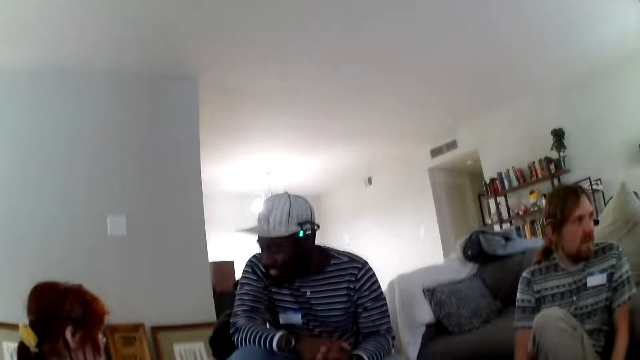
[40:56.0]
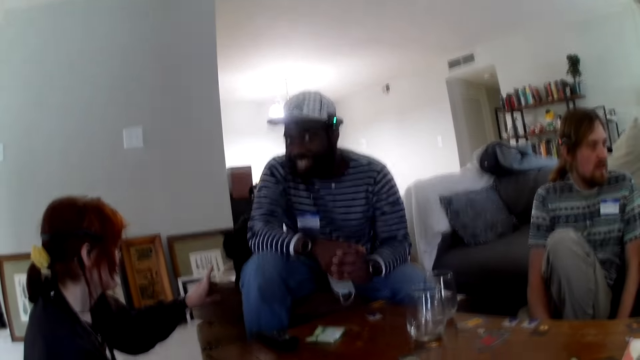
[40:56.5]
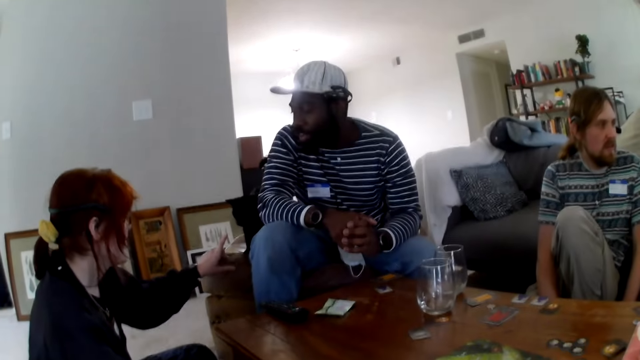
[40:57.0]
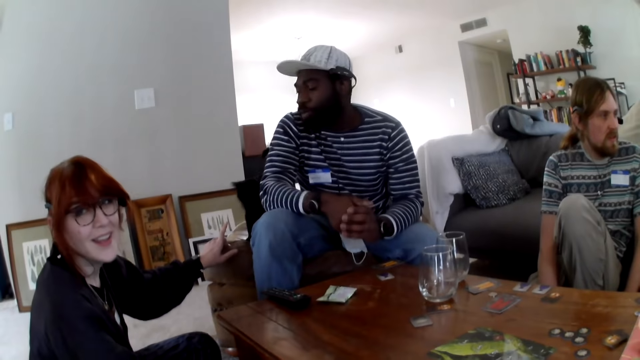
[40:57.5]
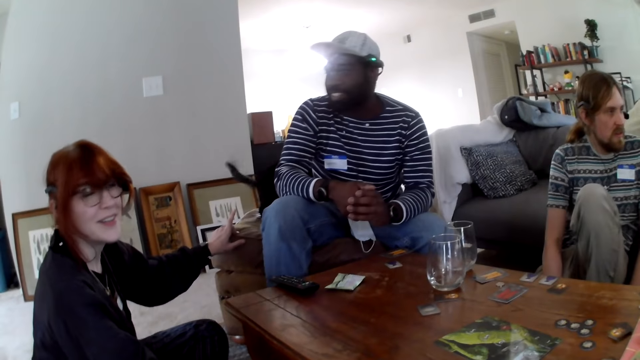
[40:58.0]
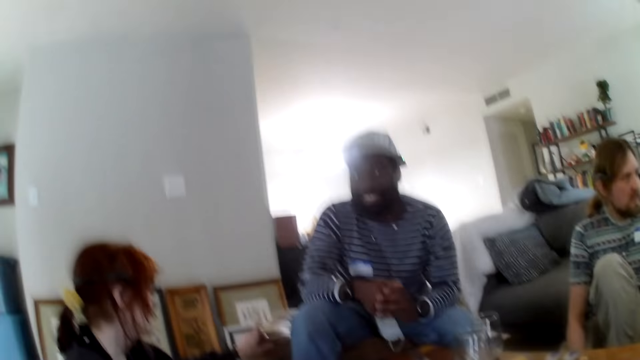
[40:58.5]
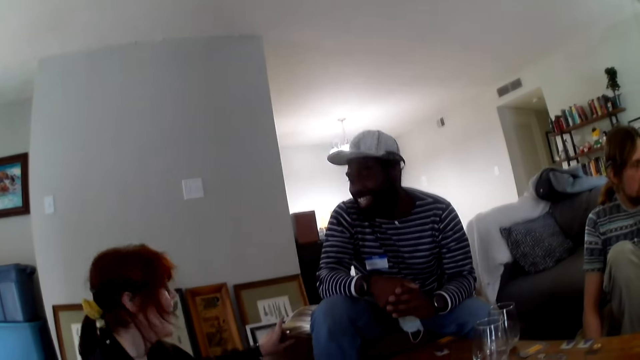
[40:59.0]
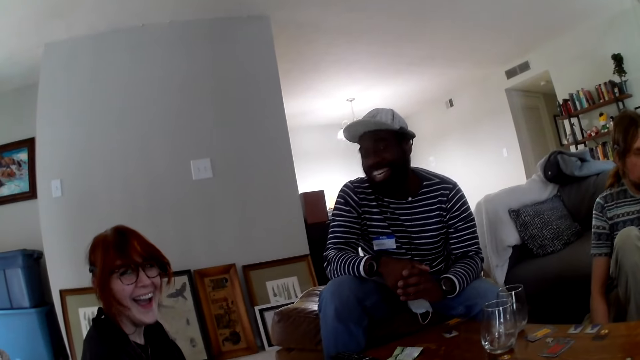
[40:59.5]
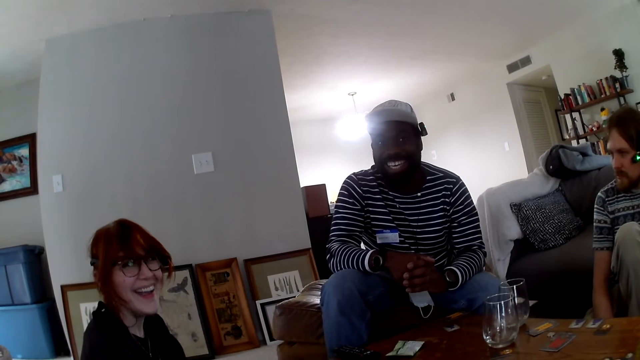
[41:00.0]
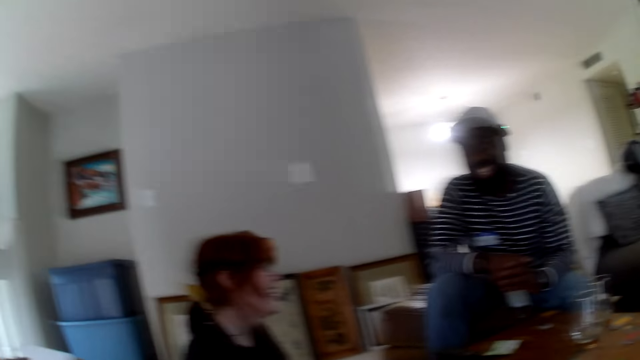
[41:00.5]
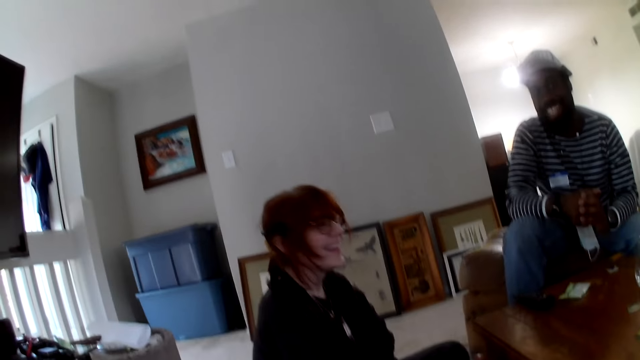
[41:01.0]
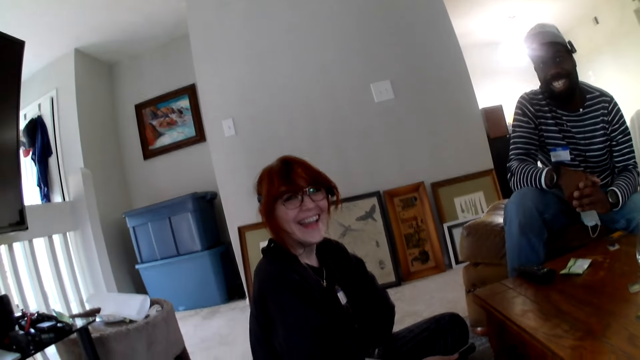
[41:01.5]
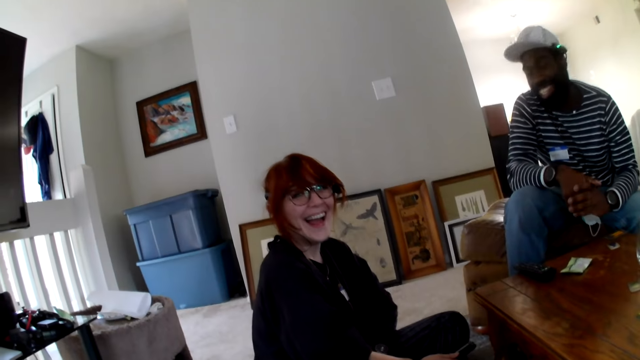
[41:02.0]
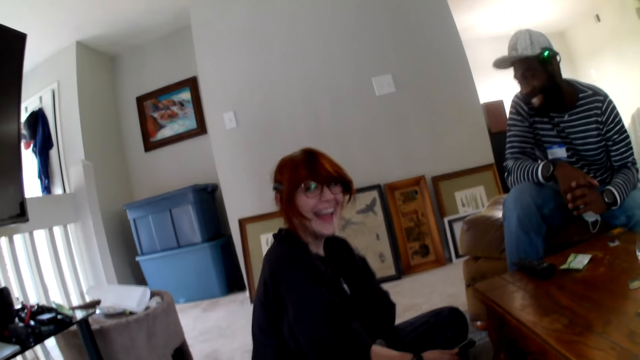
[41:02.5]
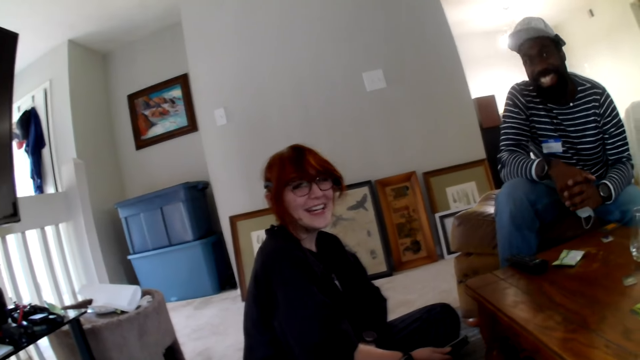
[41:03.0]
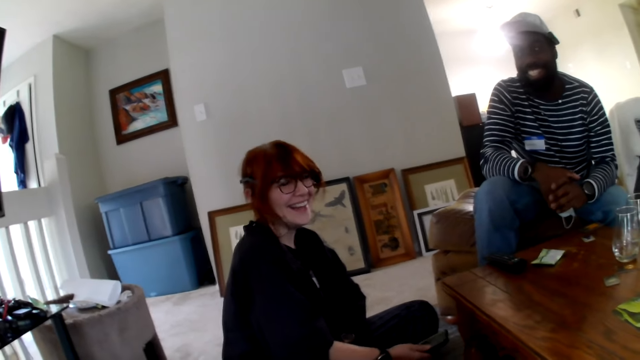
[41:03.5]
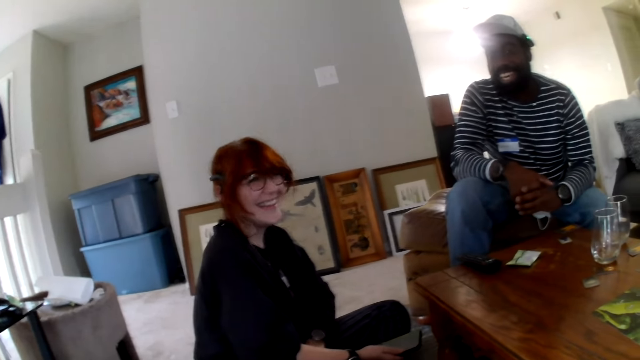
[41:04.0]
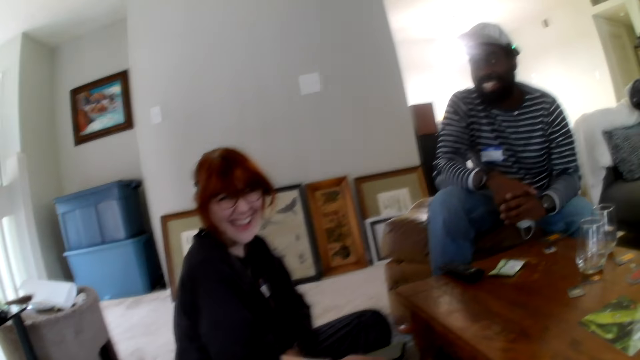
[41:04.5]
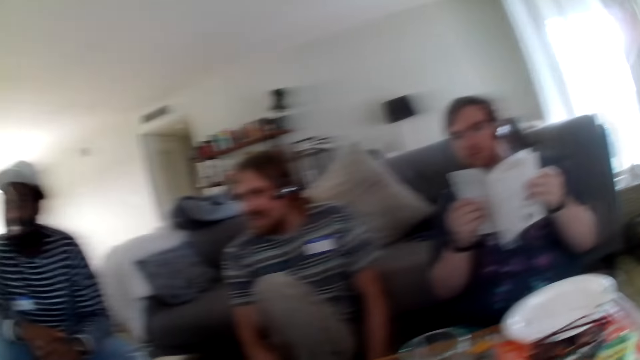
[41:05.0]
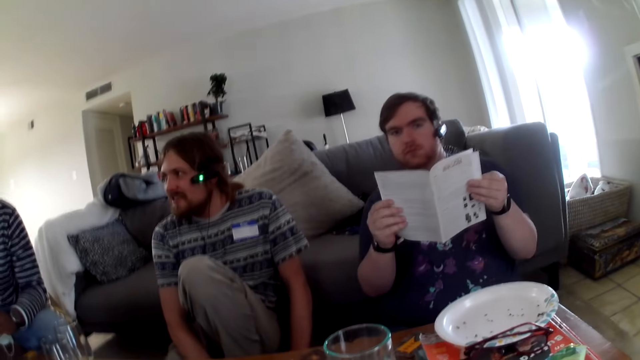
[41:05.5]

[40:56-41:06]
A person talks to another person. The camera wearer talks. The other person talks to the first person and laughs. The first person laughs. The camera wearer talks.

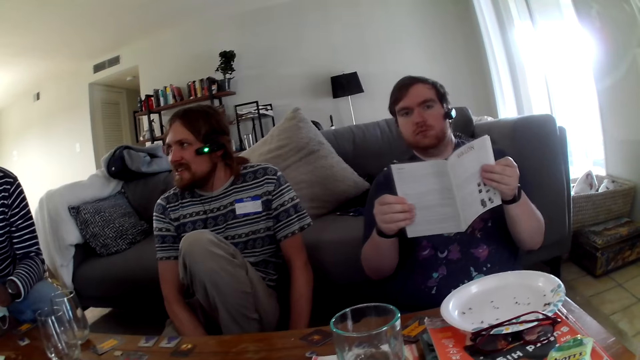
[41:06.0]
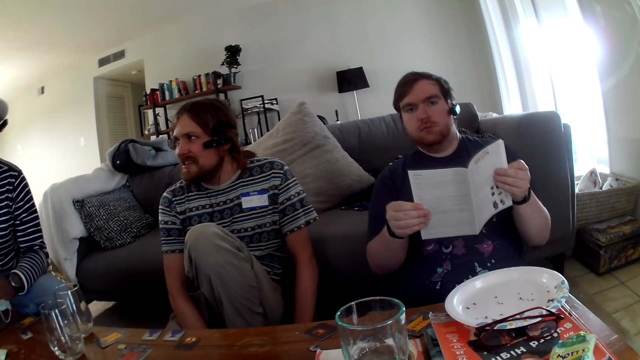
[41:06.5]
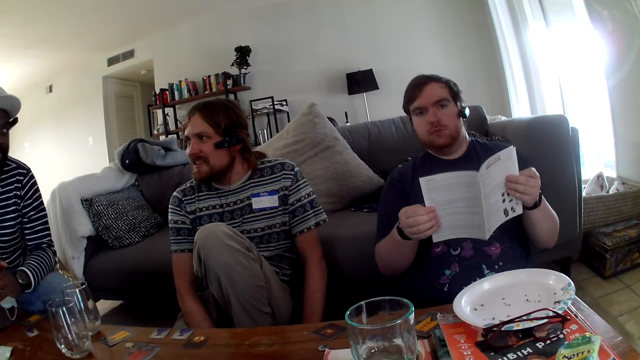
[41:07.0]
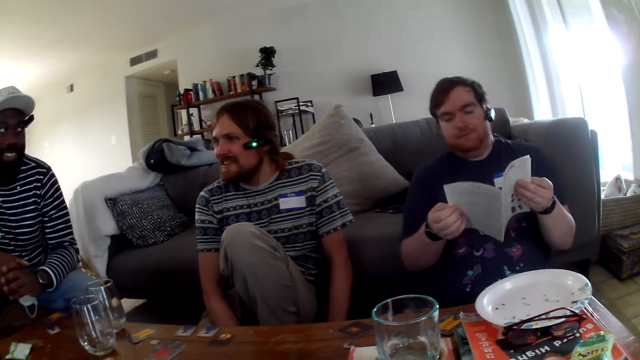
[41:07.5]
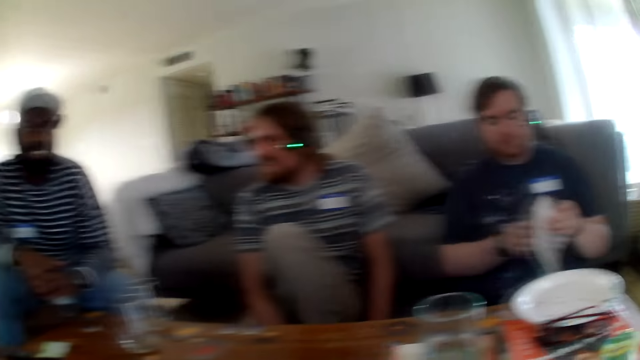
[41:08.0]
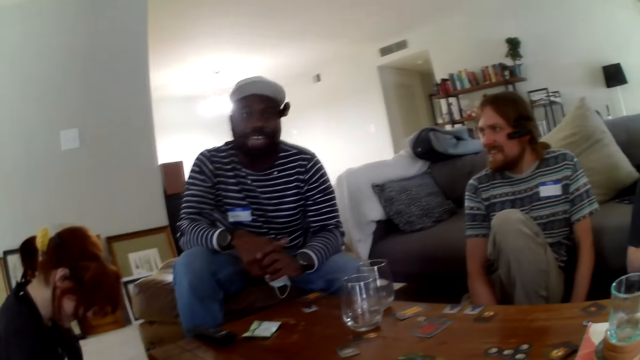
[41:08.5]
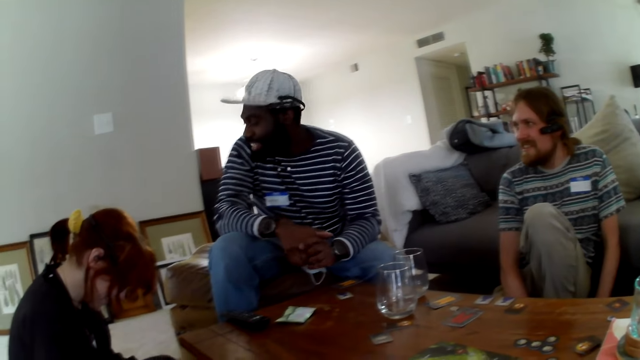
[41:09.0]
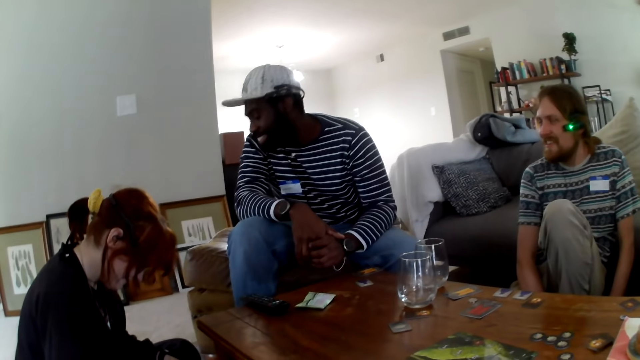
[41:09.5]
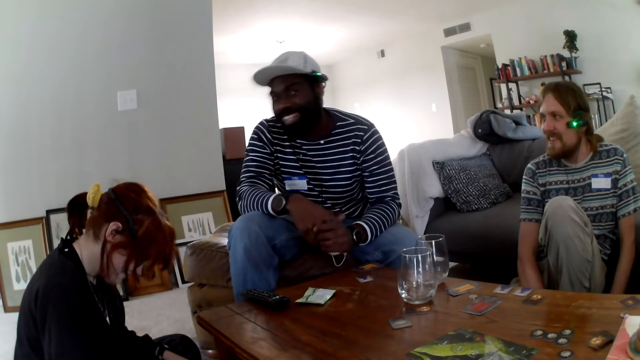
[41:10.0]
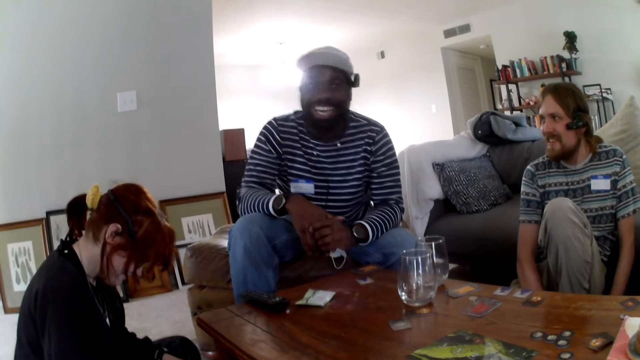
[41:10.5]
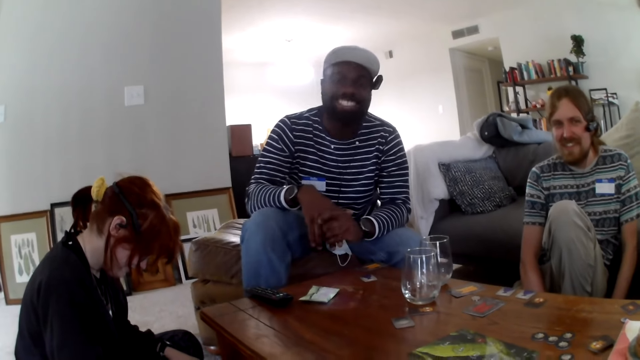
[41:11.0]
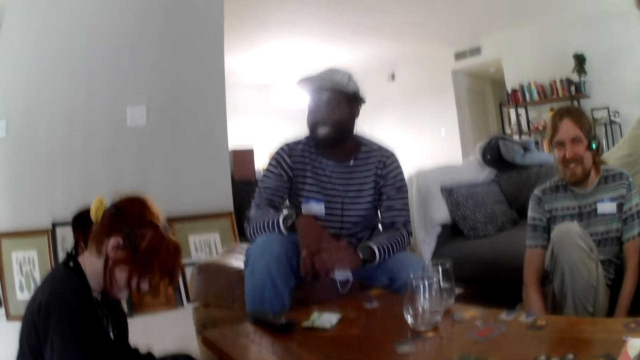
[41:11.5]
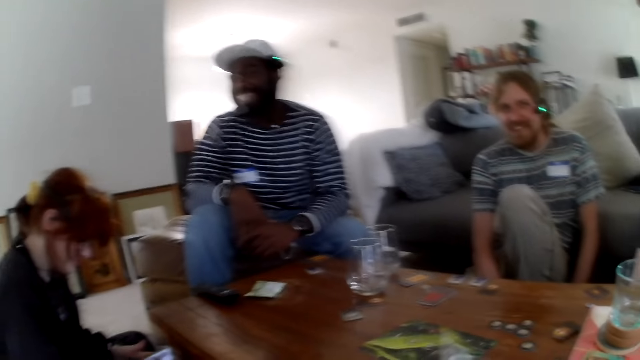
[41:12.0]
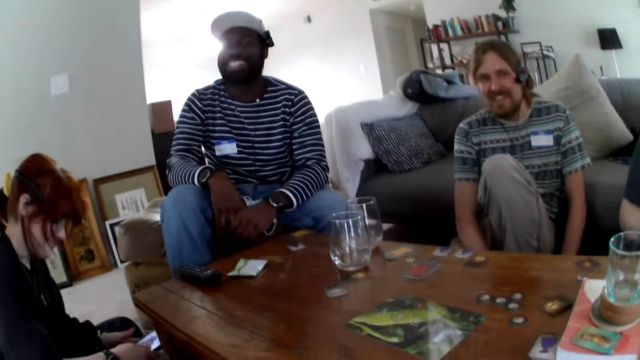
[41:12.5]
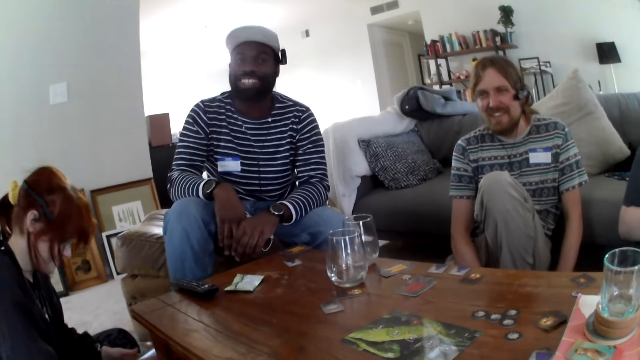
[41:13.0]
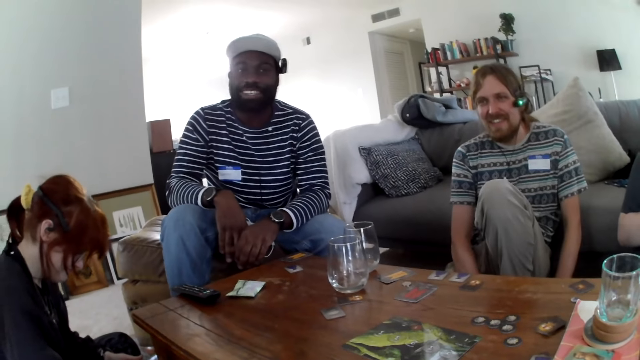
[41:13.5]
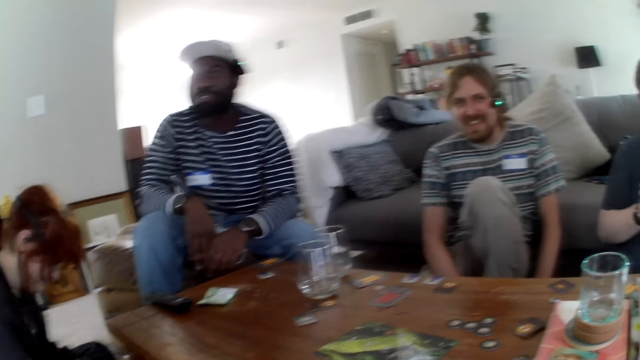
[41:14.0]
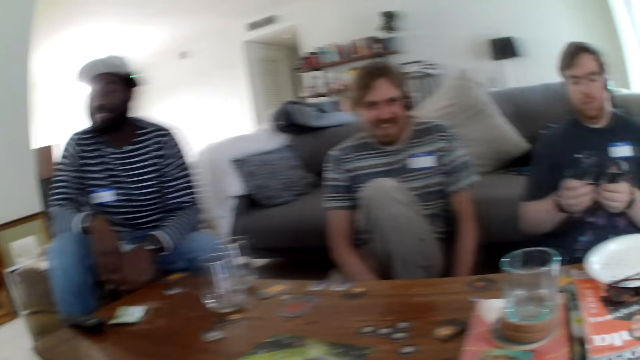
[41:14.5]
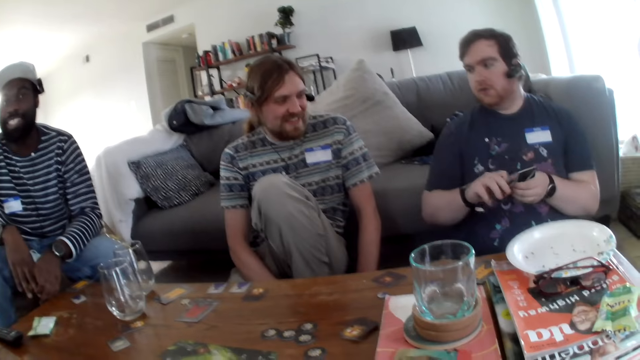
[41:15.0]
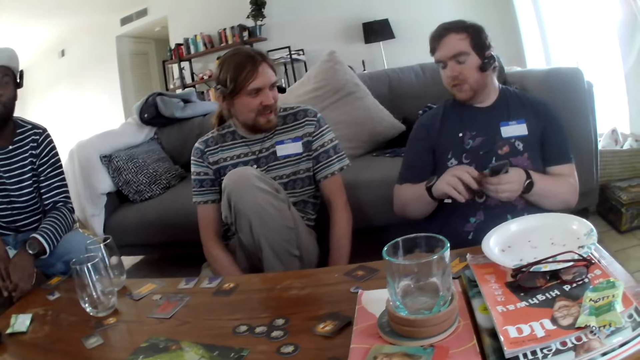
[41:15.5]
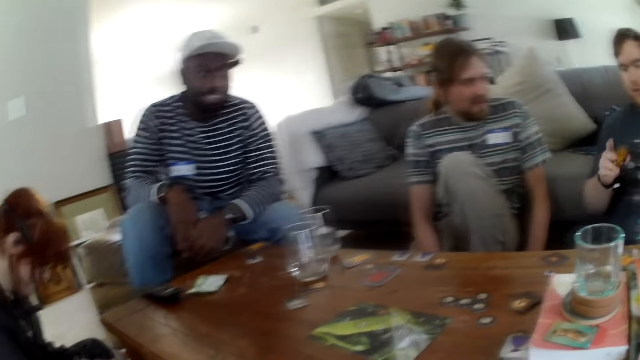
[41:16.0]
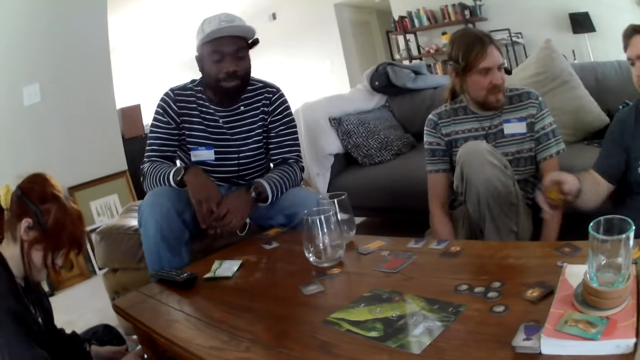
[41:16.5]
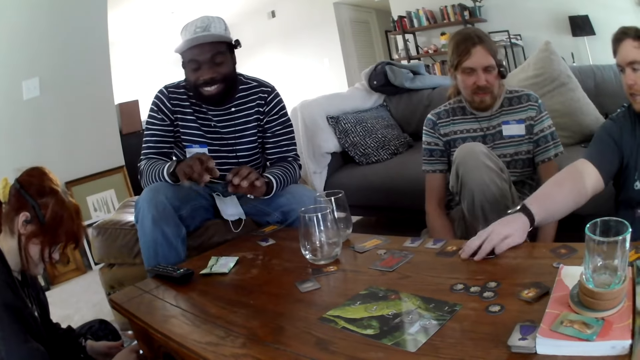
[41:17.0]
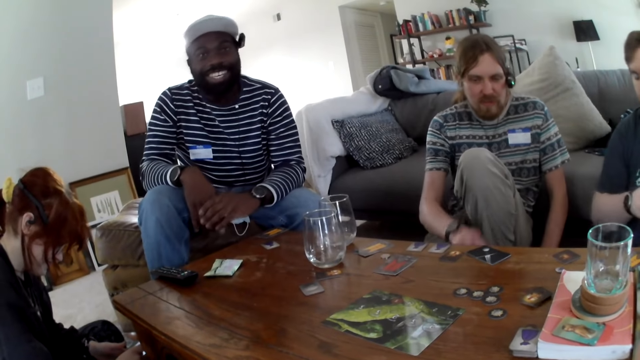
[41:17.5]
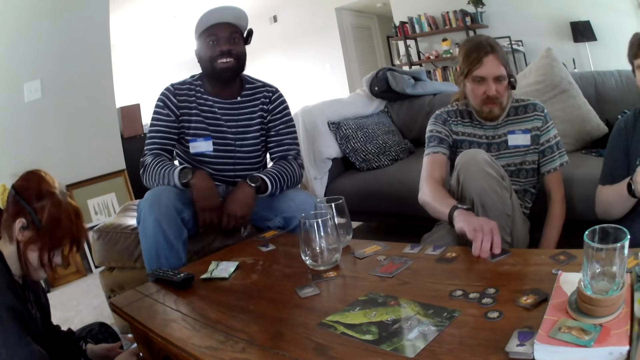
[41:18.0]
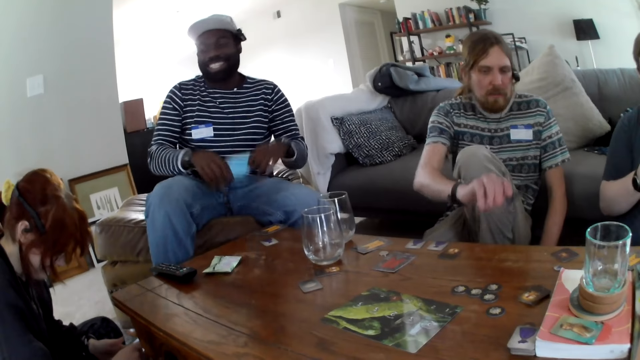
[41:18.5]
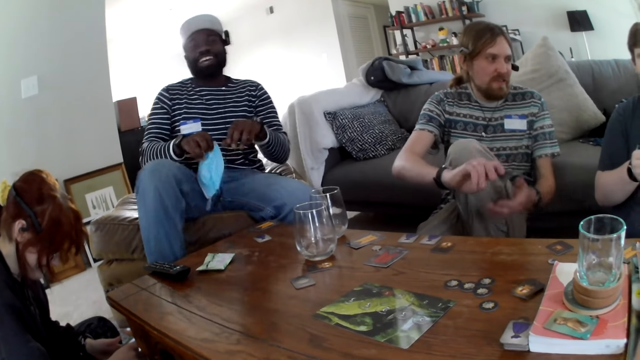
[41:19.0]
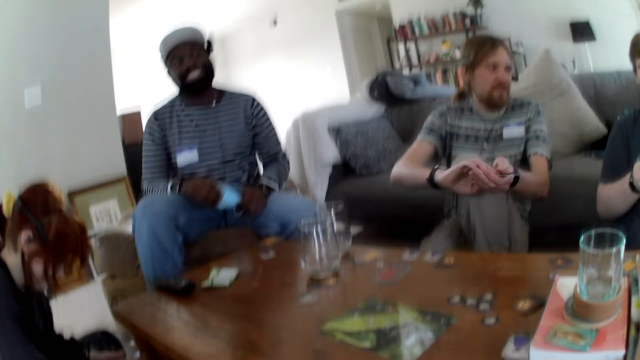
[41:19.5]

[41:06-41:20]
A man turns the page. A person talks. The camera wearer talks. The person talks. Another man laughs. The first man holds the card. Another person talks. The first man puts the card on the table. The first person talks. The other person picks the card game. The other man picks the card. A third man holds the mask. The first person talks.
